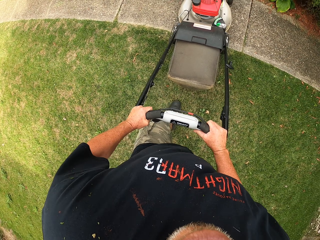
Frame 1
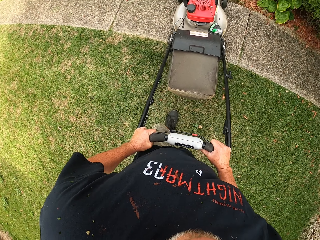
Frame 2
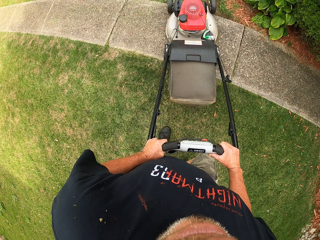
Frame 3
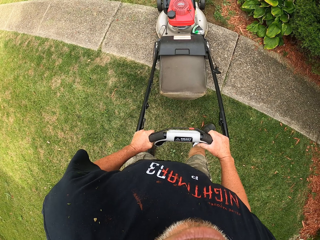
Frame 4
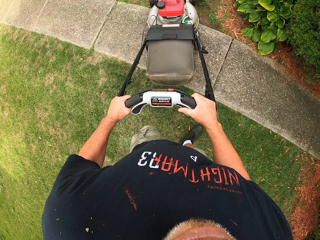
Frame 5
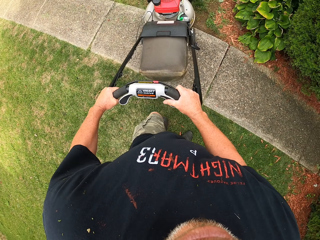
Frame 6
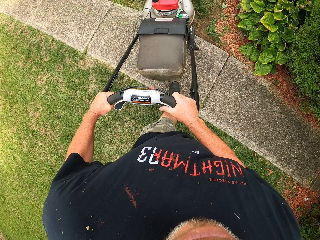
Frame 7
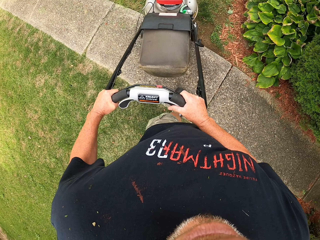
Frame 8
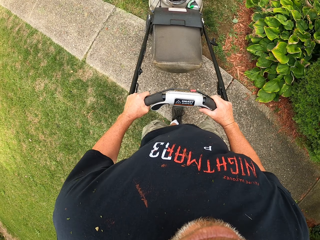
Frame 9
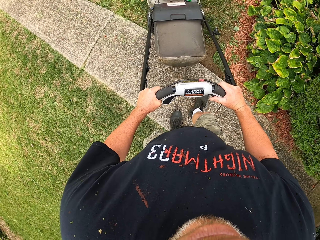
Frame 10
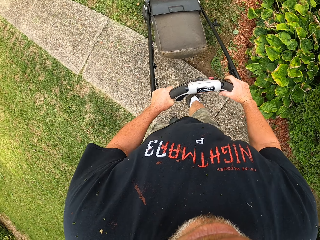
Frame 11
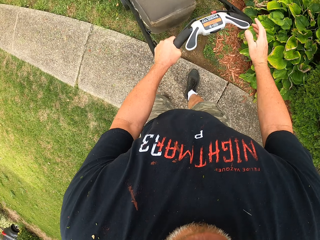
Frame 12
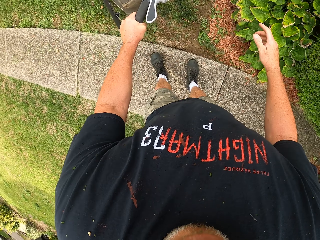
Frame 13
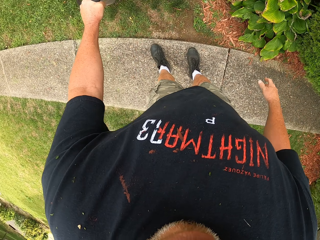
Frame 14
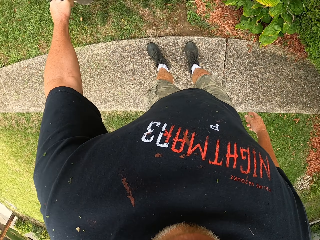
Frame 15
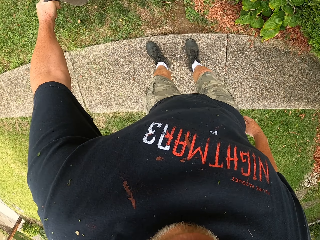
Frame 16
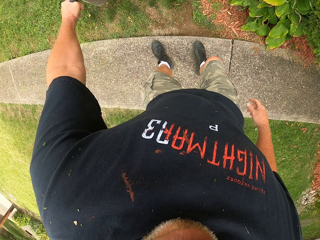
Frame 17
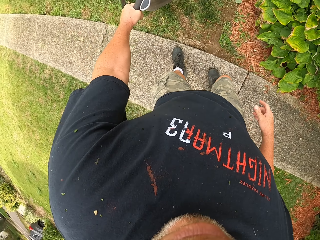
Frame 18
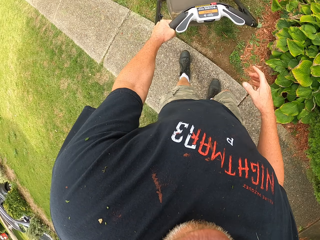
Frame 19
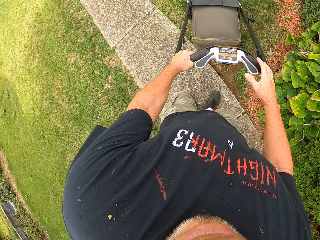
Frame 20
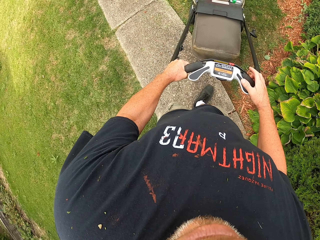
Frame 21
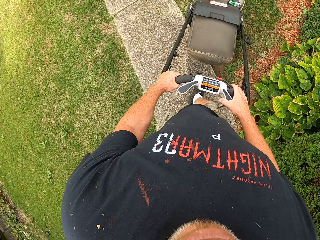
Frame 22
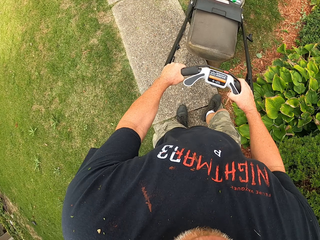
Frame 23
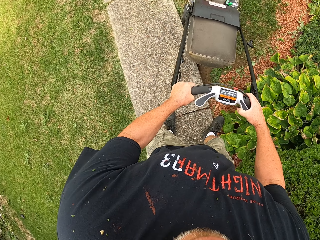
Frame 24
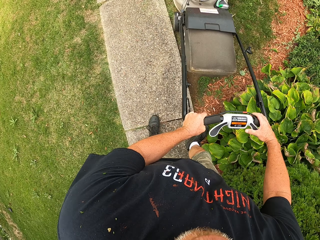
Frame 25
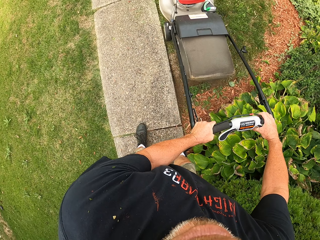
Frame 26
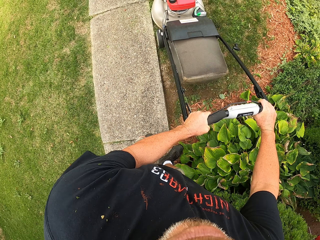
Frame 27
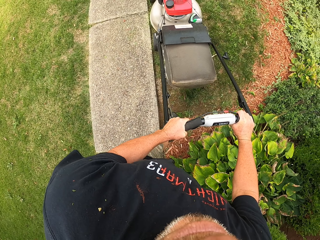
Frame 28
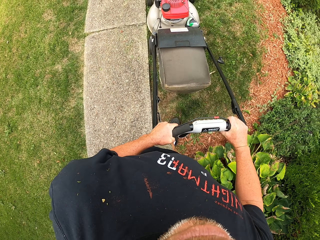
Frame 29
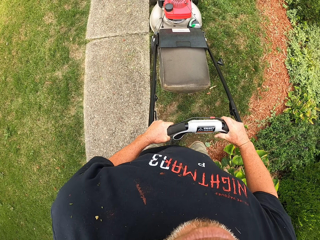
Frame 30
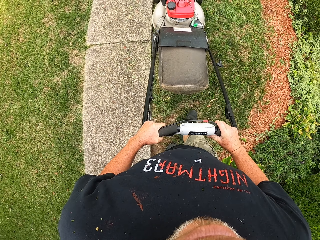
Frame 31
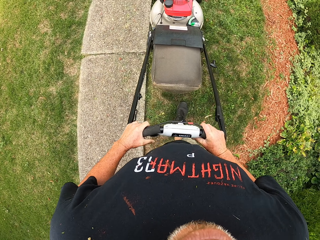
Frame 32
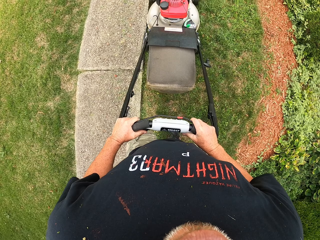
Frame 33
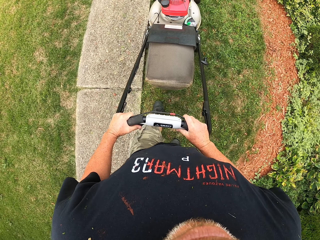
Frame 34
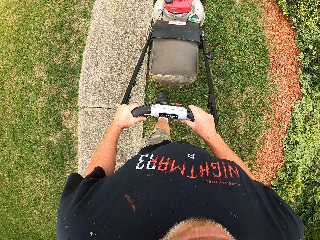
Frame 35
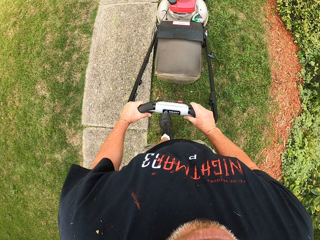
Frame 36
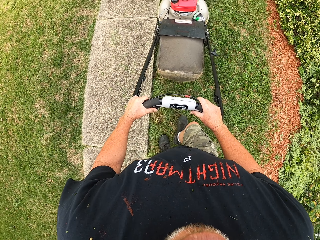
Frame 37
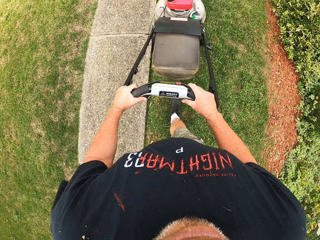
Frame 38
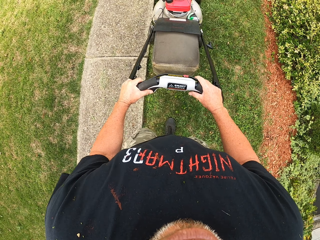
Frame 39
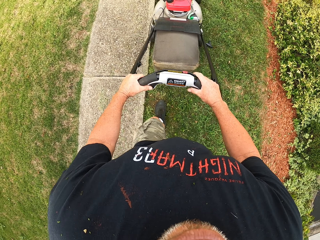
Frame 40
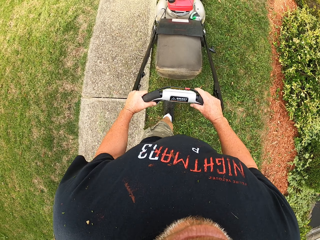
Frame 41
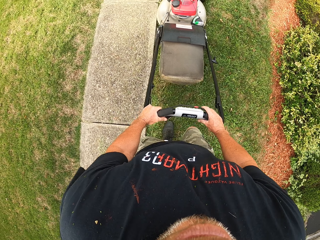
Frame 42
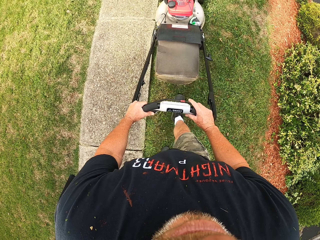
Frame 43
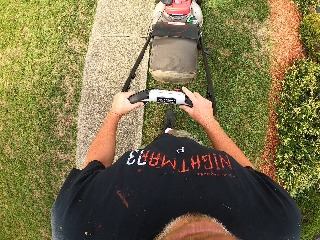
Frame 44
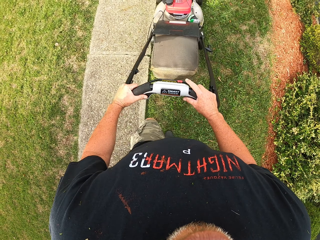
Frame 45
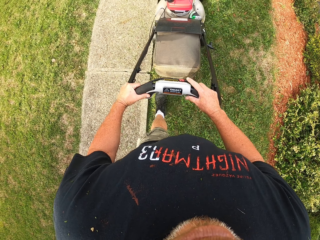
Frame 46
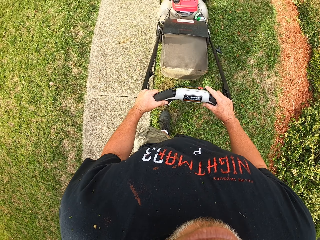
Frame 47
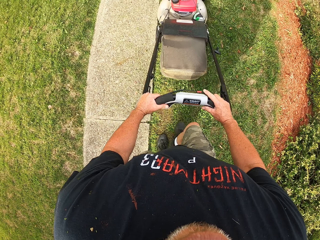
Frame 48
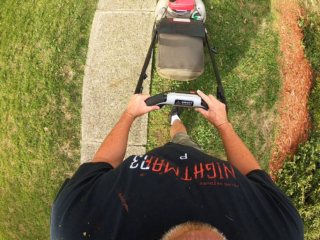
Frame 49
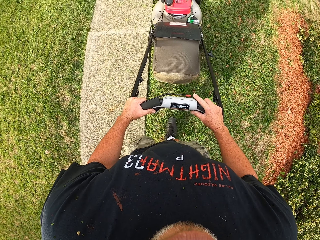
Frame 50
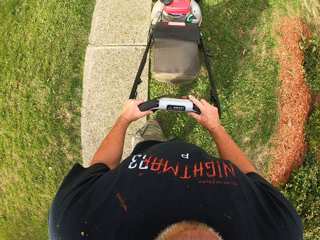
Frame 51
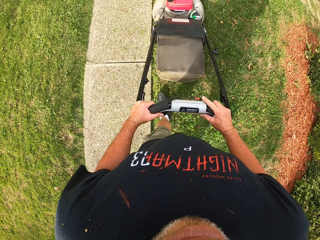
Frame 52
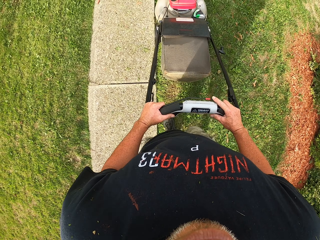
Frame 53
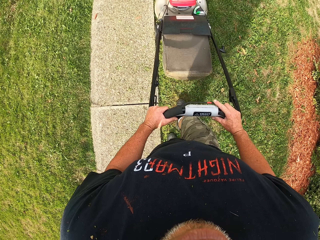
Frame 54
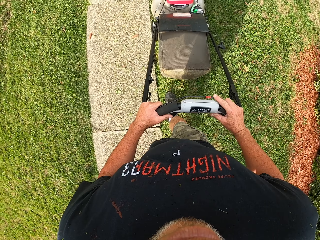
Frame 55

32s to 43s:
The camera wearer pushes the lawn mower on the grass. They cut the grass with the lawn mower.

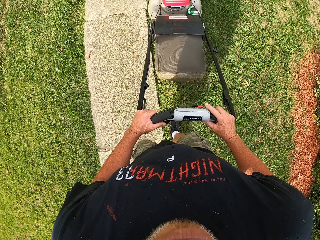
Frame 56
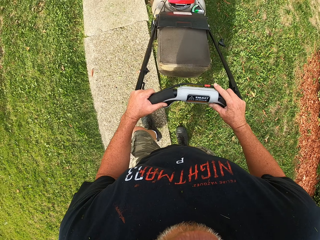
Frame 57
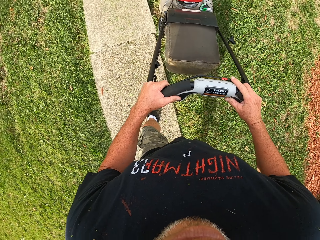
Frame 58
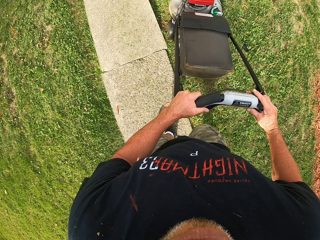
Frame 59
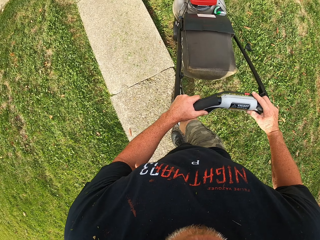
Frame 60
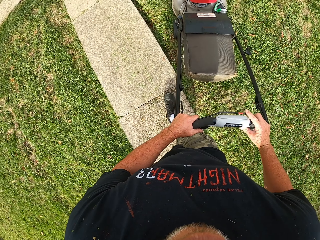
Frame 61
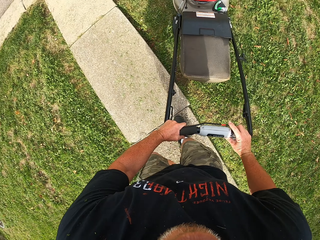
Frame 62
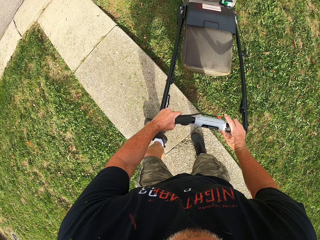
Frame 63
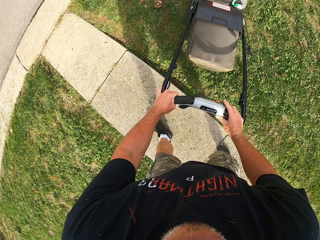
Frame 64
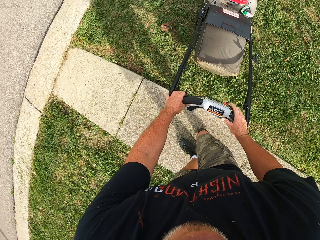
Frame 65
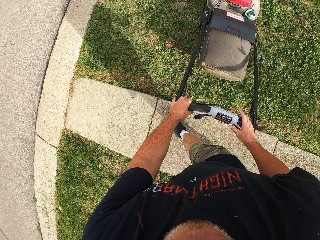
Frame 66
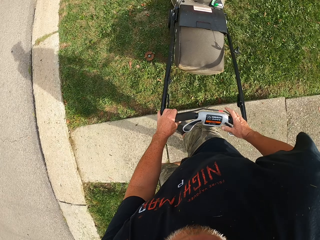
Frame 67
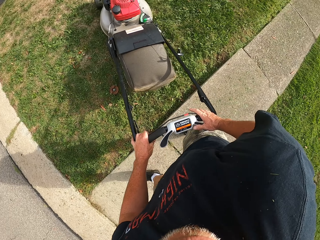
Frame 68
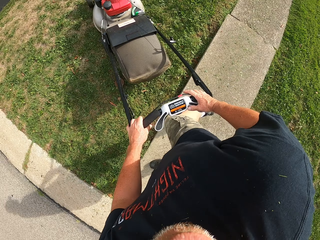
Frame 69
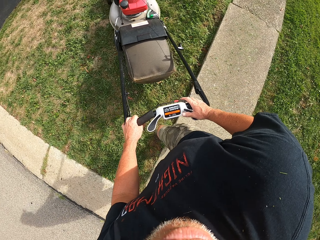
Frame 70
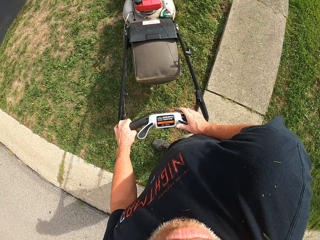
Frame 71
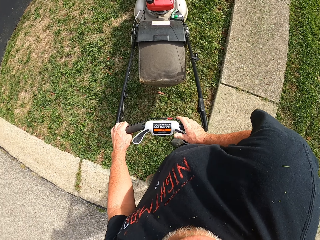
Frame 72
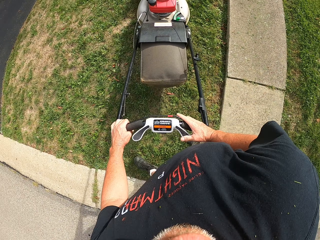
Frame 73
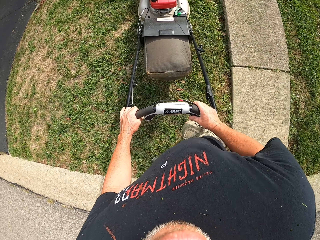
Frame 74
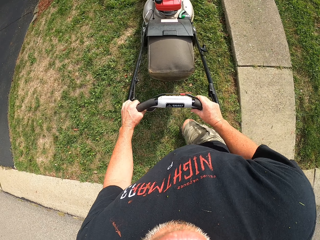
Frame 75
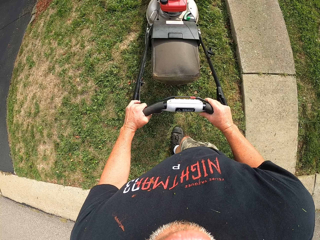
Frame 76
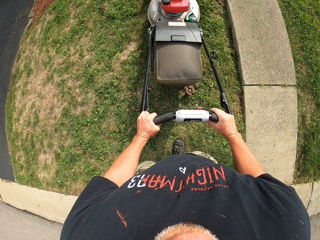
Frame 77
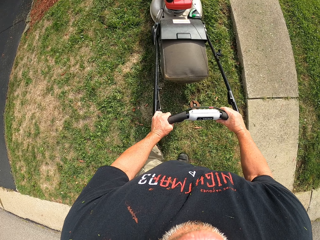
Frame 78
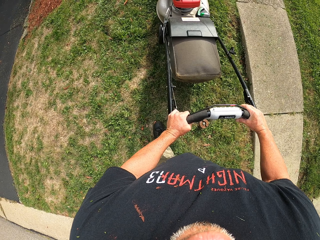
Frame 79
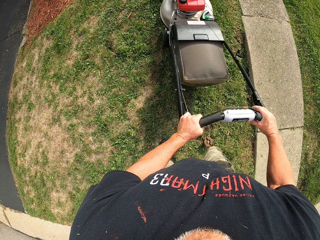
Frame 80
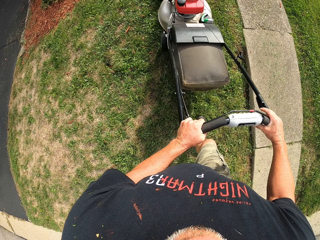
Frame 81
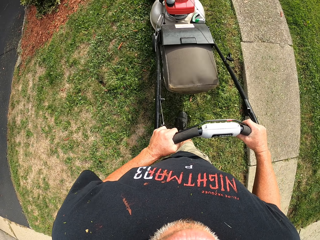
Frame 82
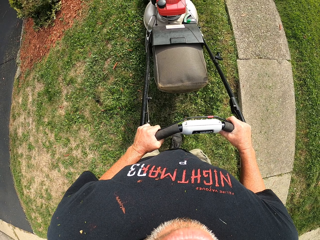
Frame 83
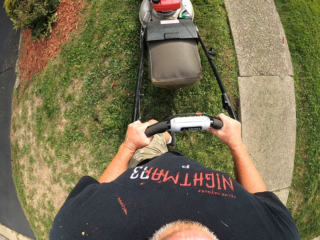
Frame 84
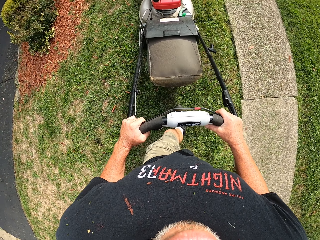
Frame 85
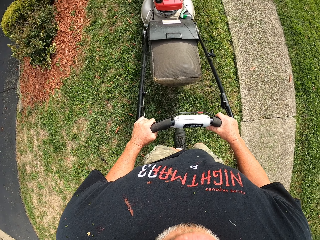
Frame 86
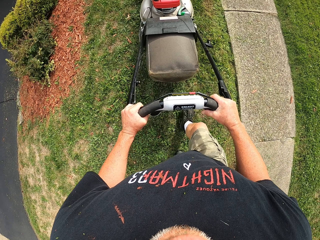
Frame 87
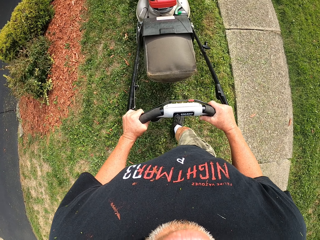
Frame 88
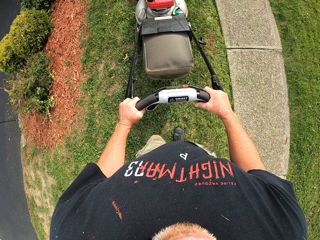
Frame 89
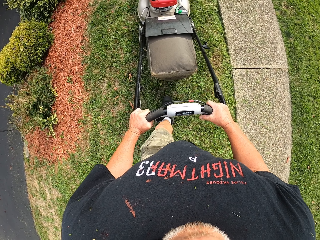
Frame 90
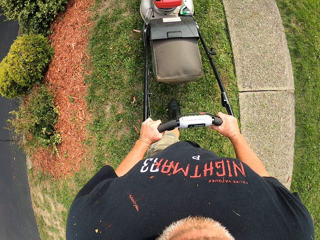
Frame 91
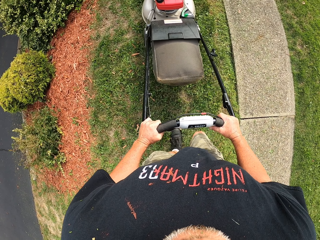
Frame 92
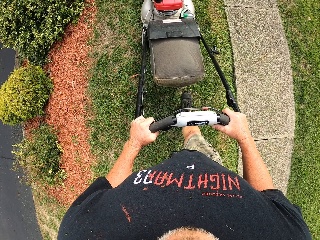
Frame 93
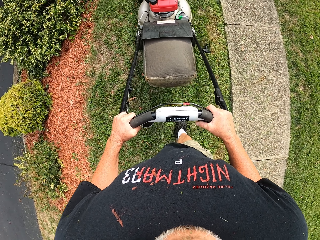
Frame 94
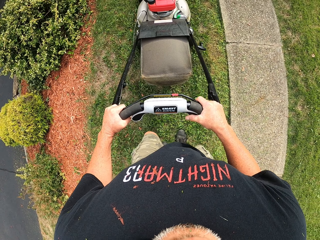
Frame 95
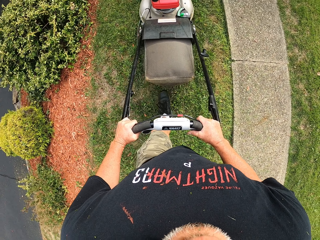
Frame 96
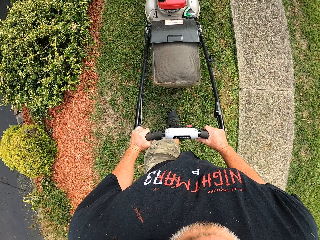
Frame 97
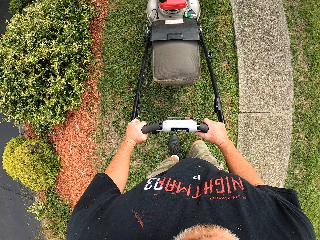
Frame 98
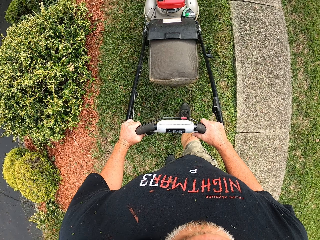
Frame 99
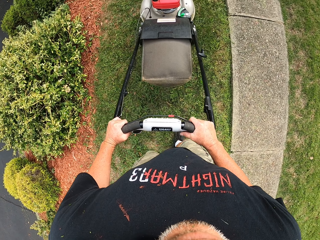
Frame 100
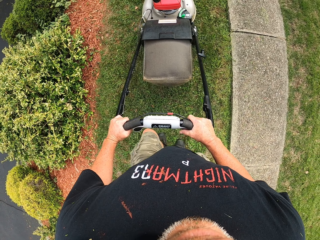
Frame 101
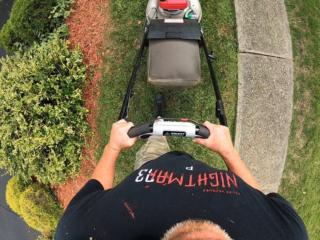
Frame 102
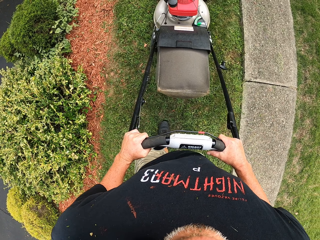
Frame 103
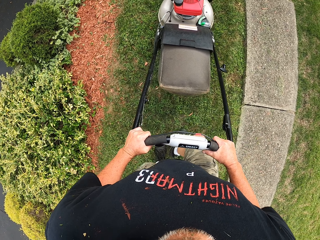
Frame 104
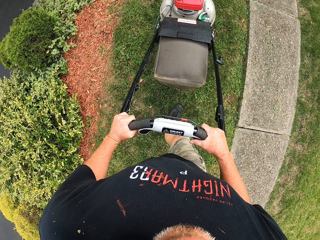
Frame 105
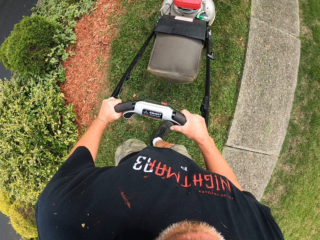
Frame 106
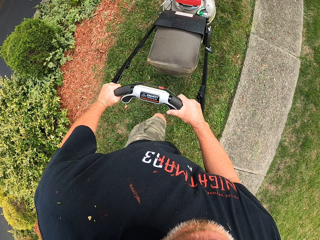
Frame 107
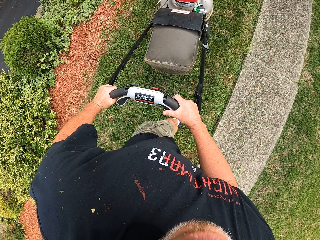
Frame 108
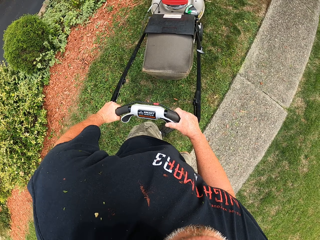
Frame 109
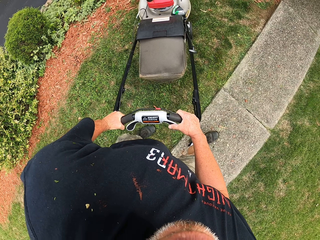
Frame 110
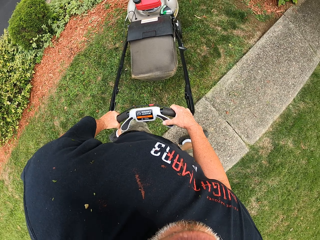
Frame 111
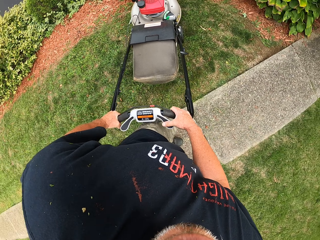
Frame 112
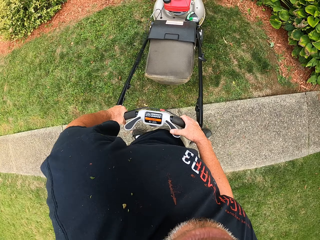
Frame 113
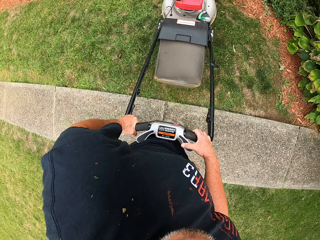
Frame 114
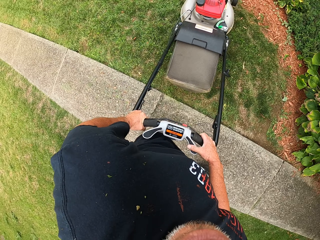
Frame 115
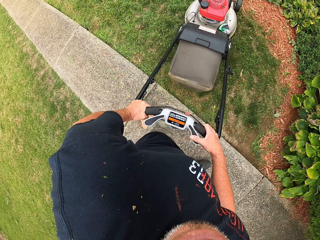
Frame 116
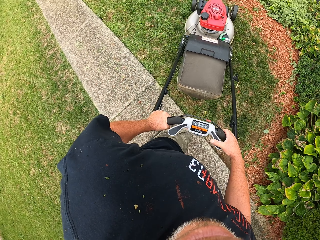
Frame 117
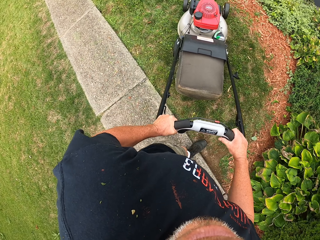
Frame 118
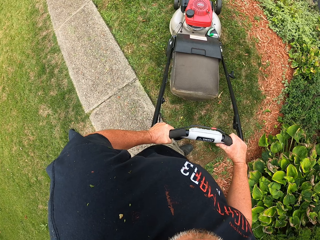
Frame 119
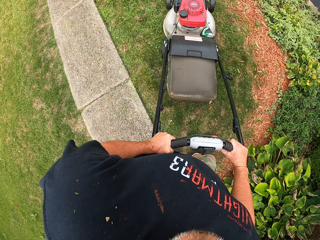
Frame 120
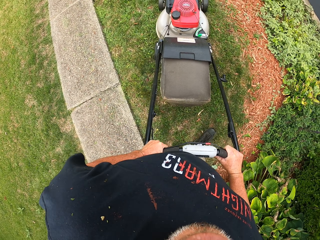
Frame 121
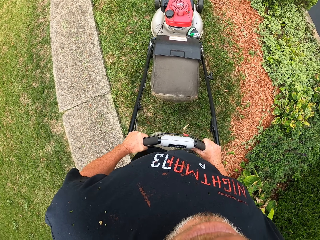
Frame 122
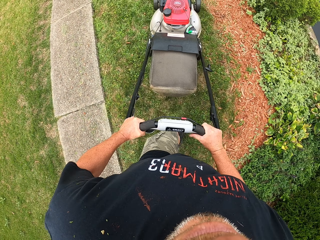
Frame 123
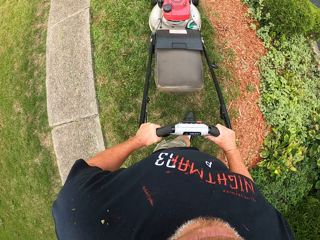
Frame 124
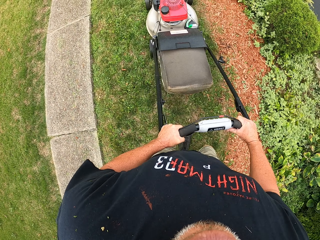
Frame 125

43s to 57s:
The camera wearer makes a turn with the lawn mower. They cut grass with the lawn mower.
